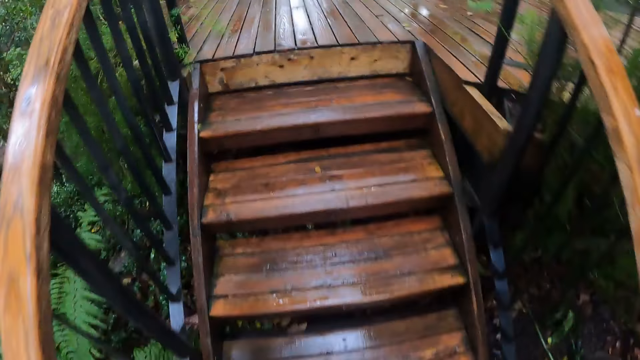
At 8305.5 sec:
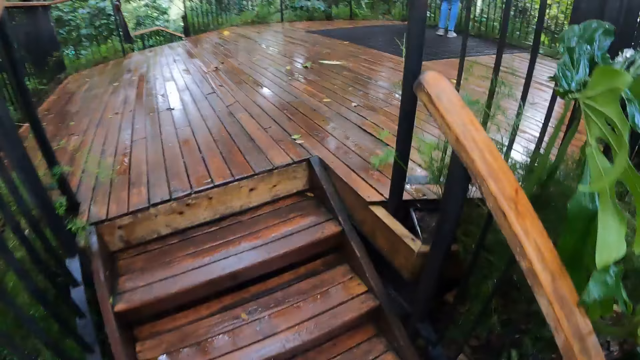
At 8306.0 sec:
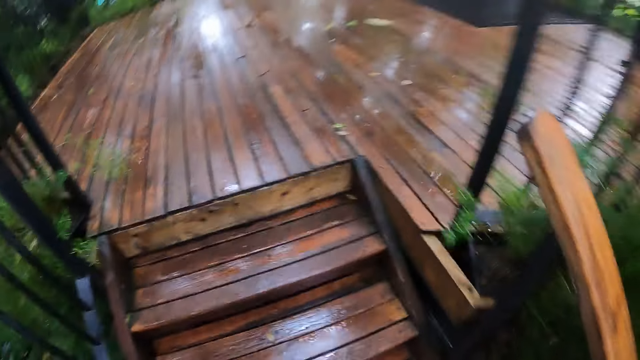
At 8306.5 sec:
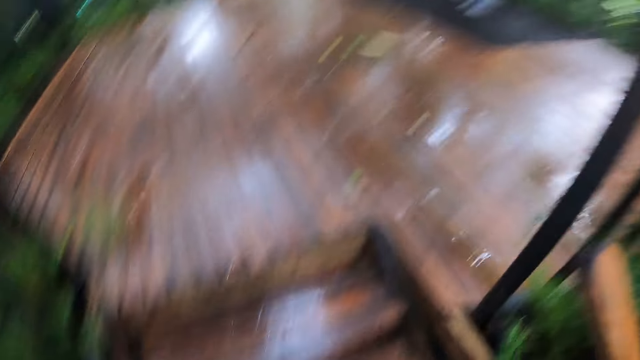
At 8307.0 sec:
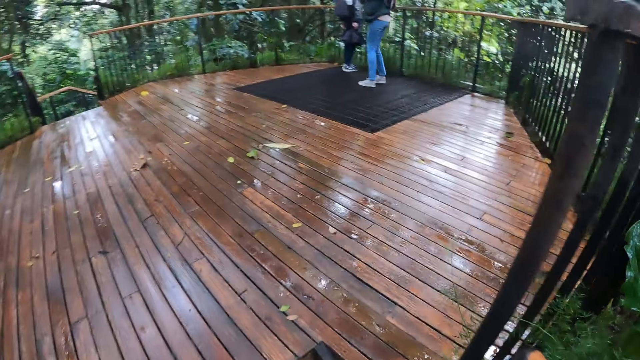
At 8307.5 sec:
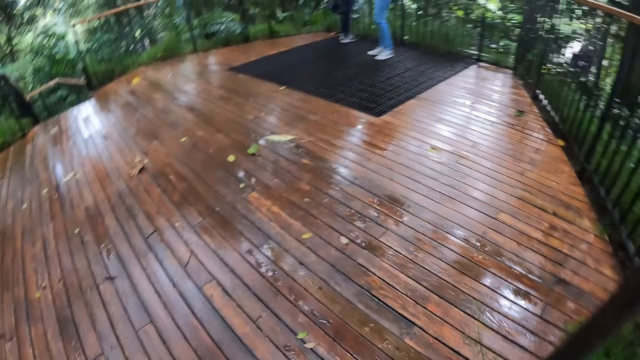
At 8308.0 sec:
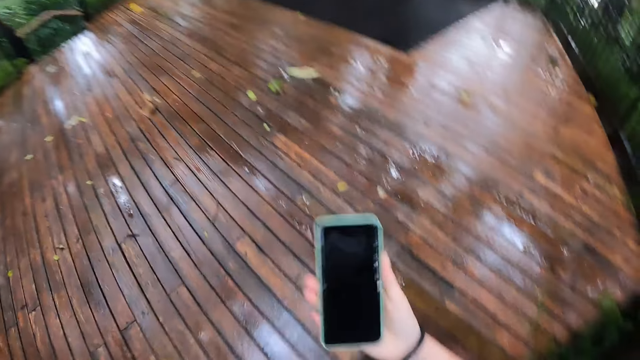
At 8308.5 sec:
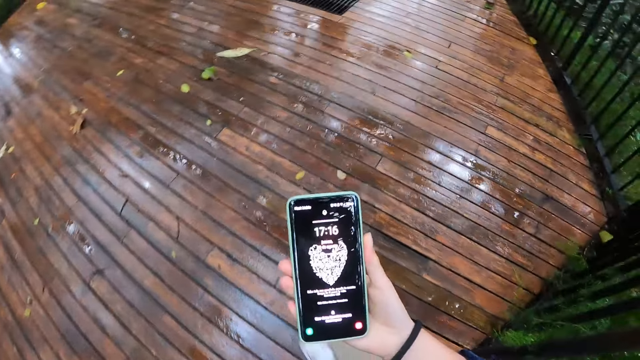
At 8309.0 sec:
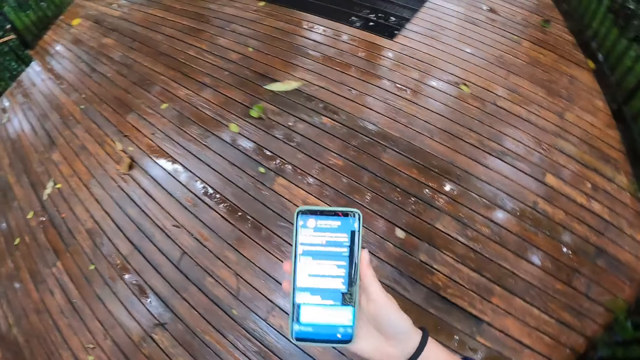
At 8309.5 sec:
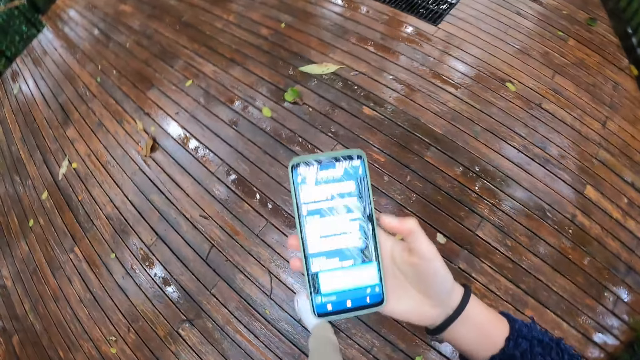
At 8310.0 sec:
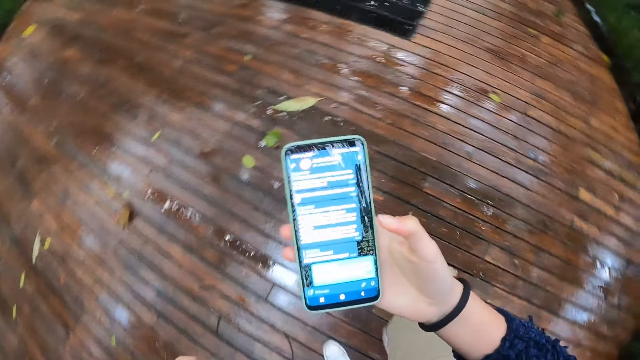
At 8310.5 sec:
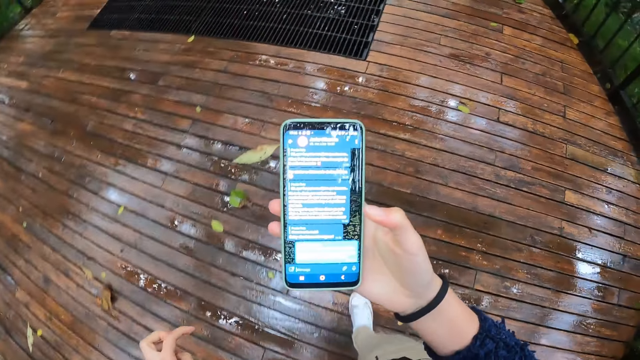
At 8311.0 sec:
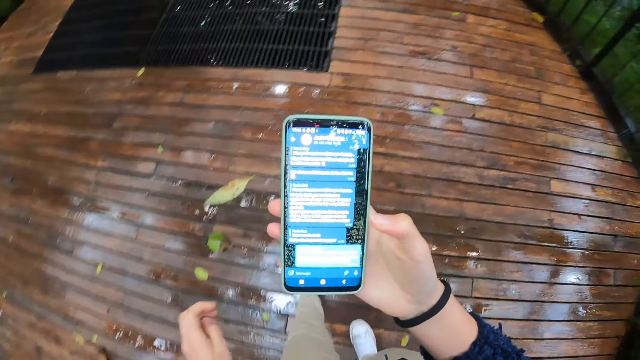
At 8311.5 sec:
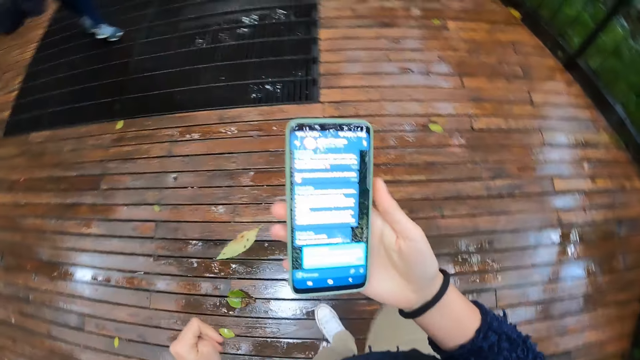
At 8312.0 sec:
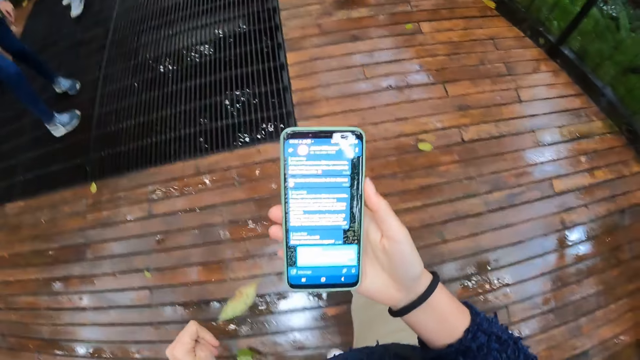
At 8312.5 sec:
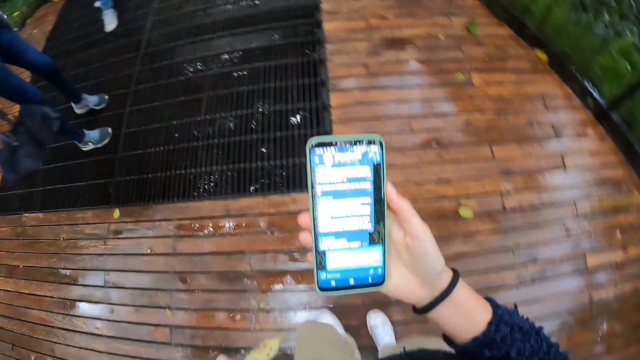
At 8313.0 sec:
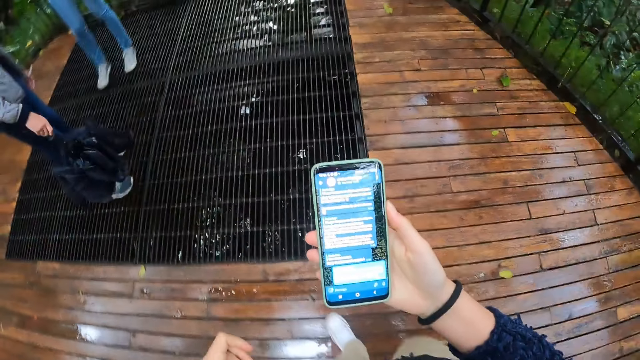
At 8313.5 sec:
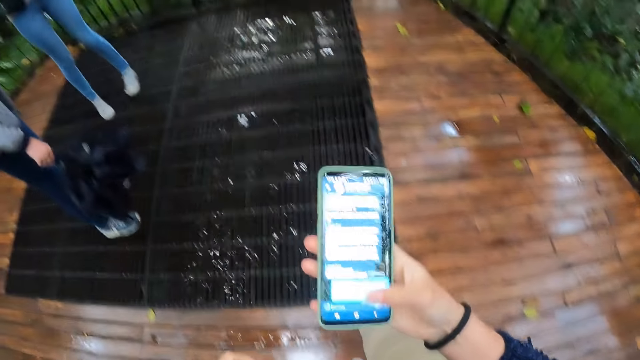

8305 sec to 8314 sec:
The camera wearer uses her phone with her right hand.

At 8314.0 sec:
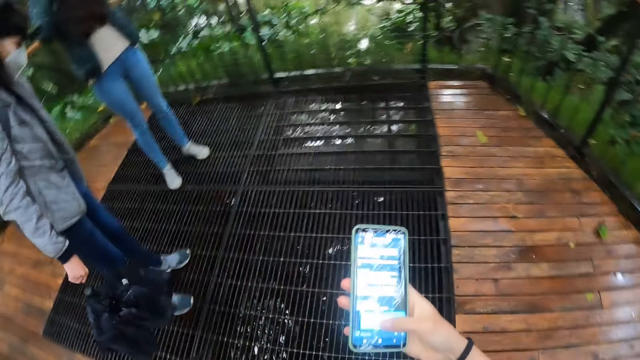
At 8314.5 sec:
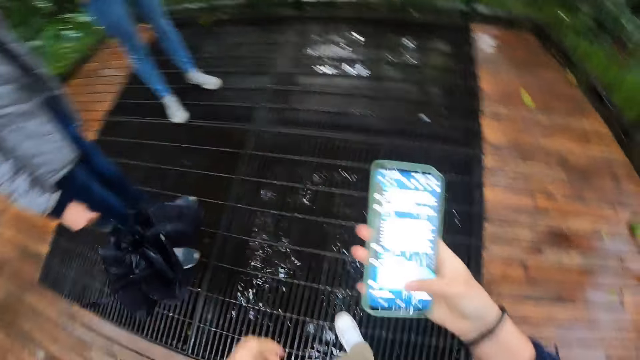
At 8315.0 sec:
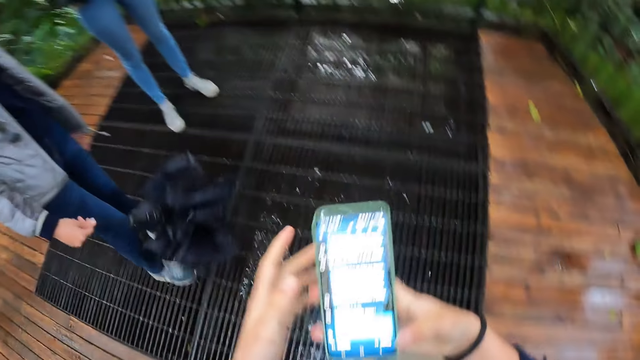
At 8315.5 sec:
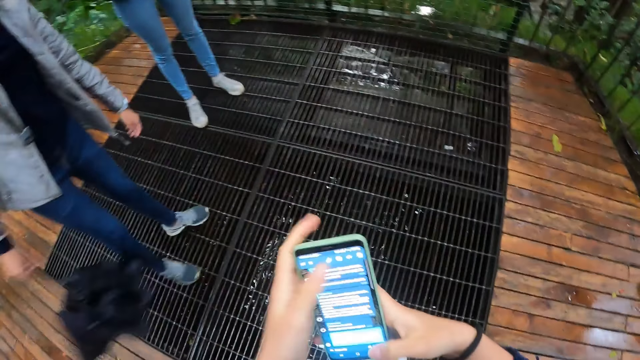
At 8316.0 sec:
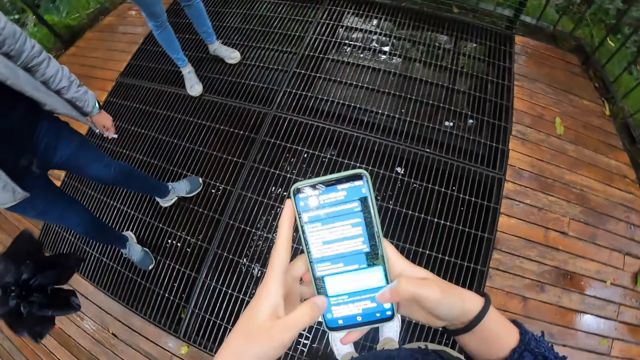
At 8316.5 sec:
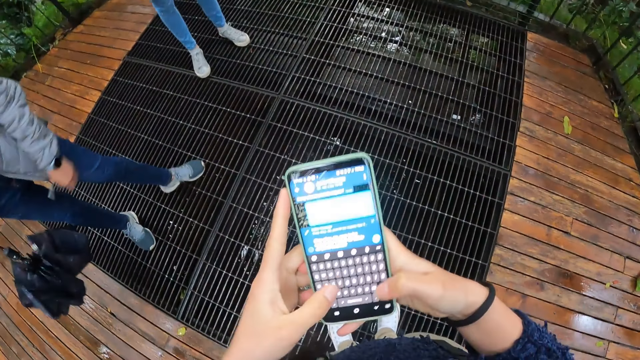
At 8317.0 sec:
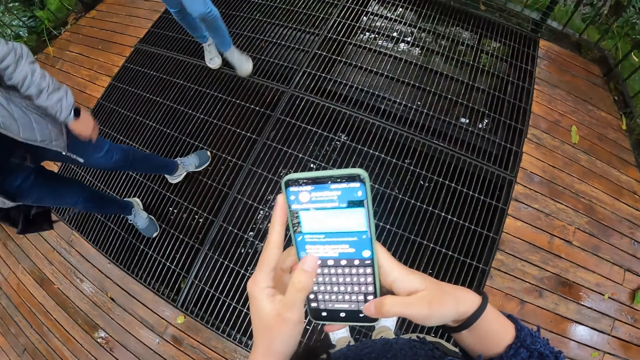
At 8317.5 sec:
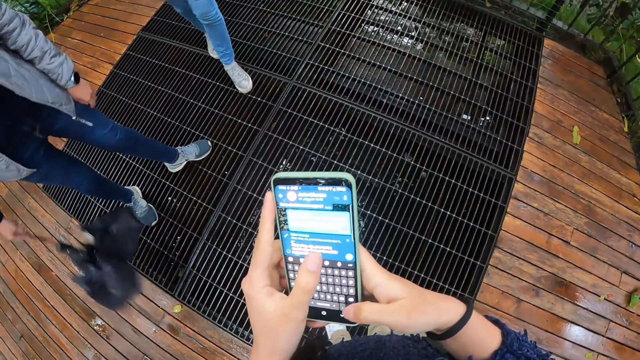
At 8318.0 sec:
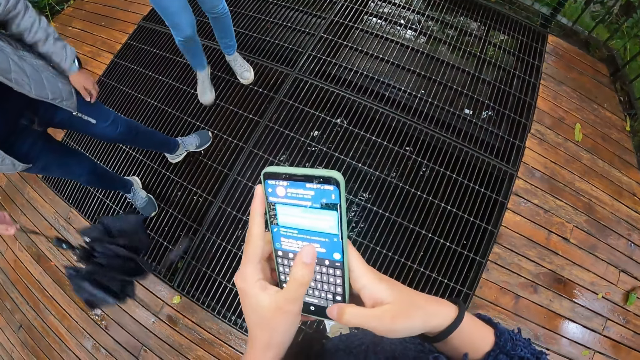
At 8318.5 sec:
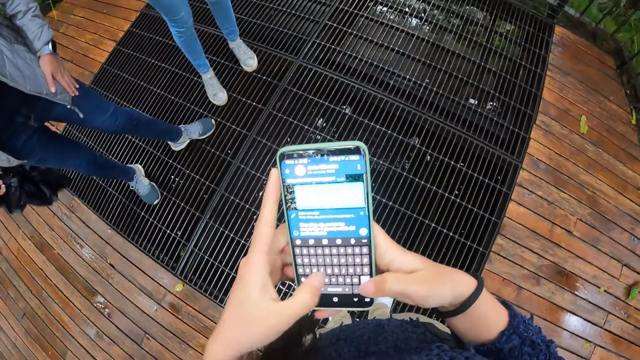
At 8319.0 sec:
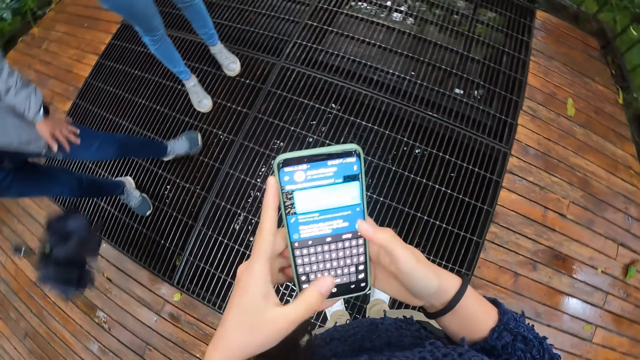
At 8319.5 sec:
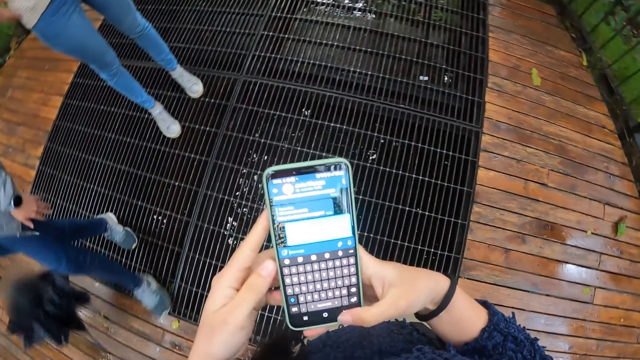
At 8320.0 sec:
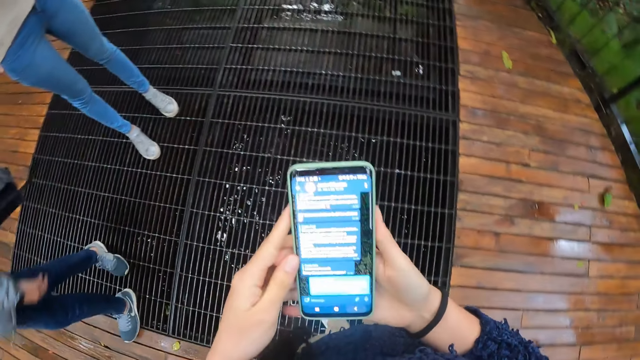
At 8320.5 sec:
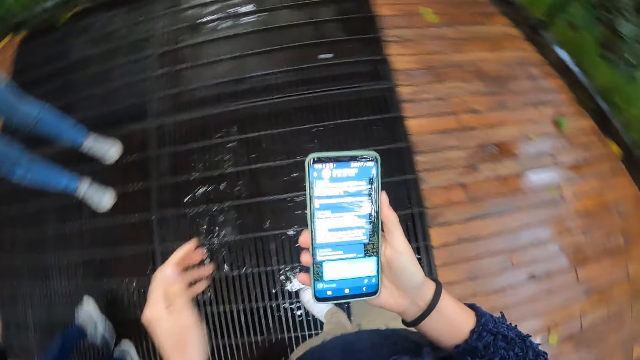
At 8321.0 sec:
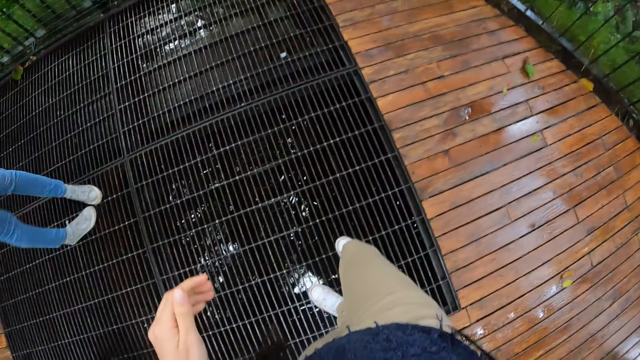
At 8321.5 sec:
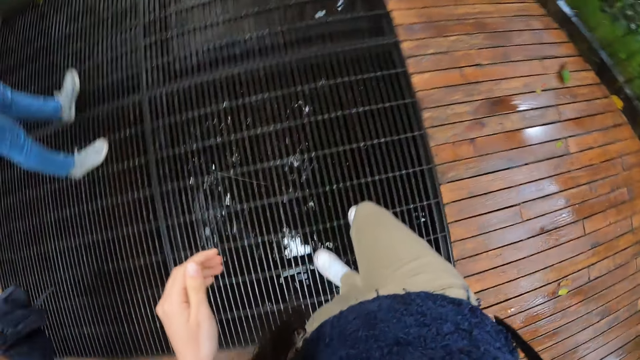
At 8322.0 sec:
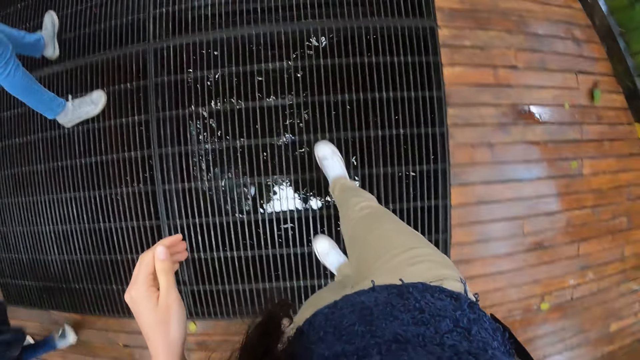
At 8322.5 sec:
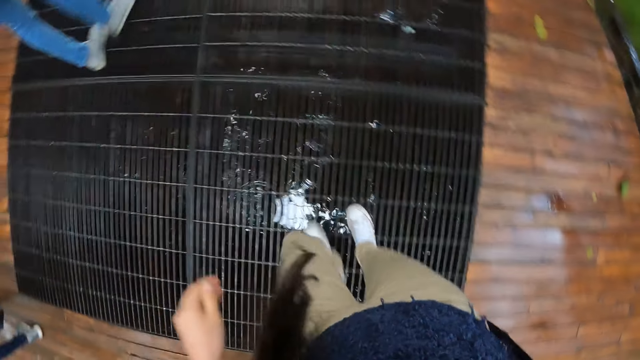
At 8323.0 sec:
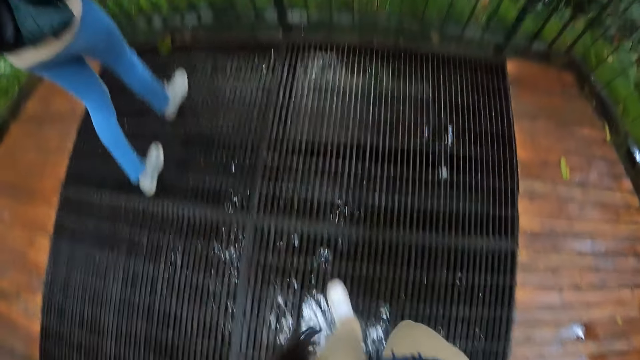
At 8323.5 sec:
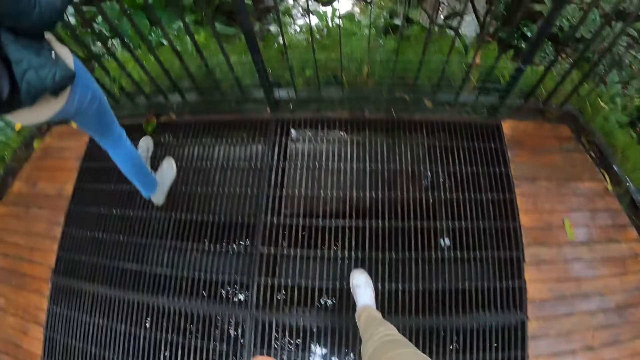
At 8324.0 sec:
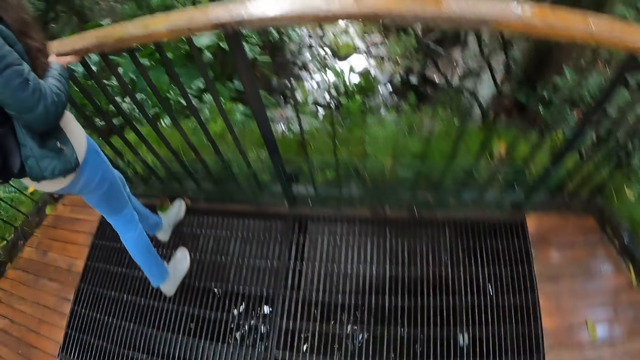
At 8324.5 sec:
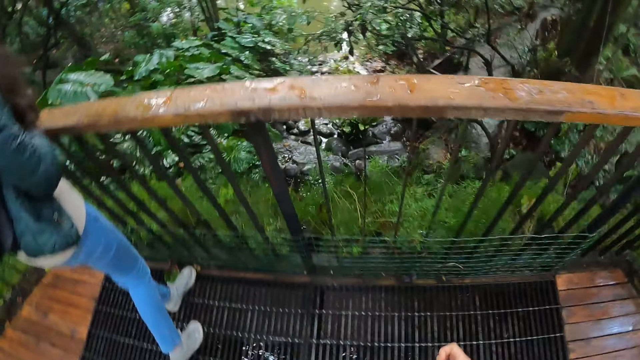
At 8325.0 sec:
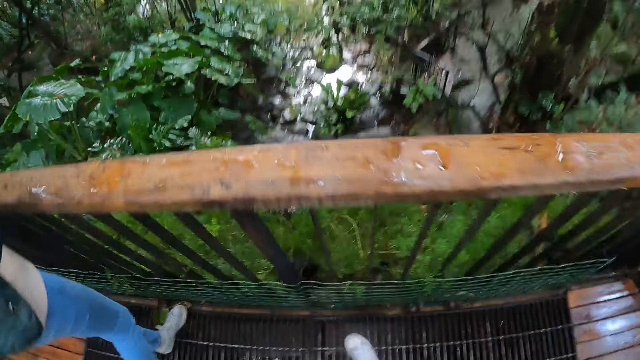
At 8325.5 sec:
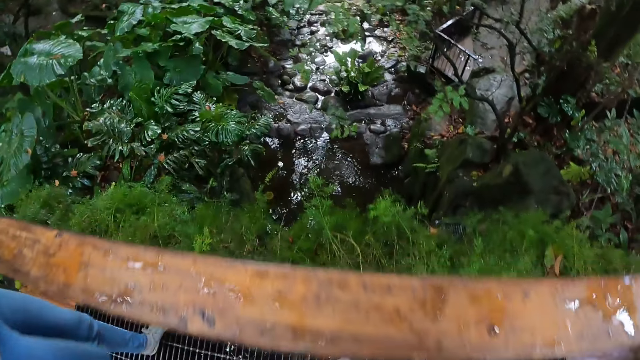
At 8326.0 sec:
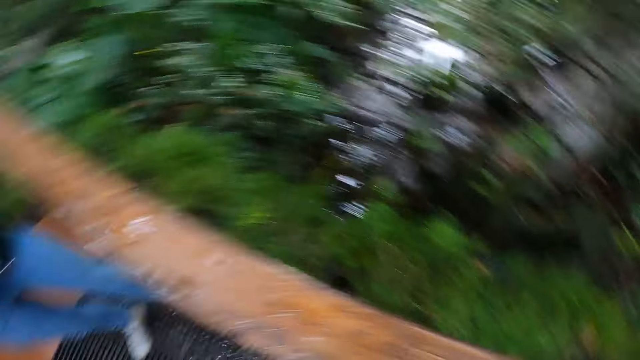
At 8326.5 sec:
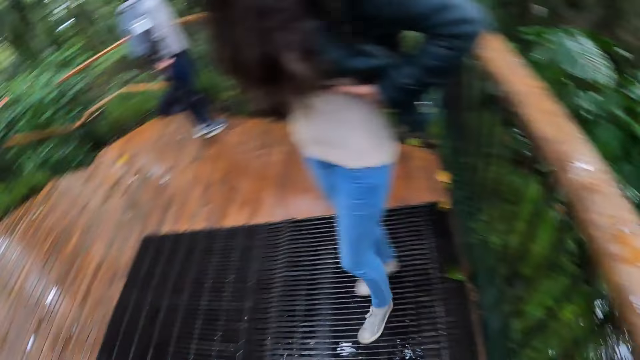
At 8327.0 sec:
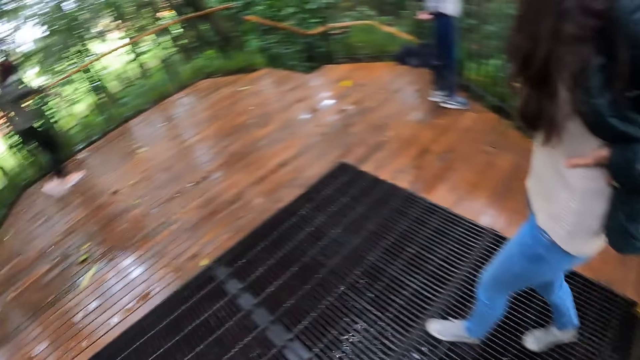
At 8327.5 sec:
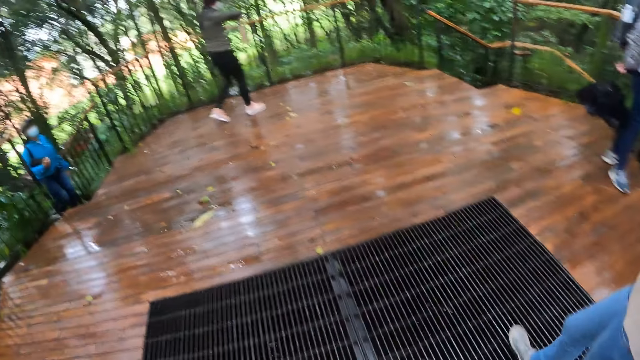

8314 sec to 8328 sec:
The camera wearer uses both hands. He keeps the phone in his pocket with his right hand. He moves forward. He comes closer to the bridge side view. He looks around.
